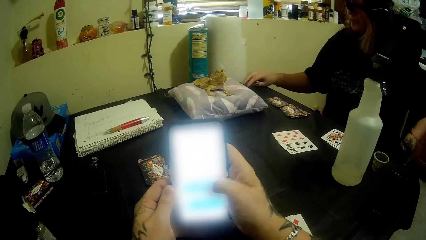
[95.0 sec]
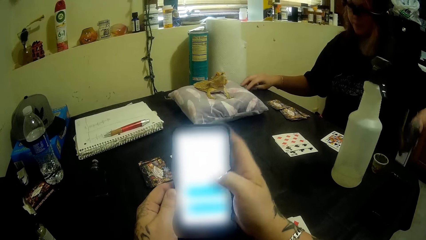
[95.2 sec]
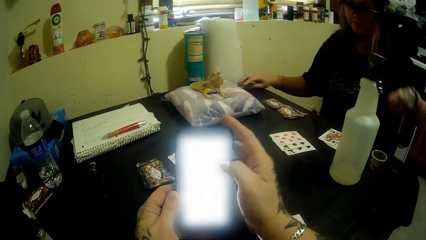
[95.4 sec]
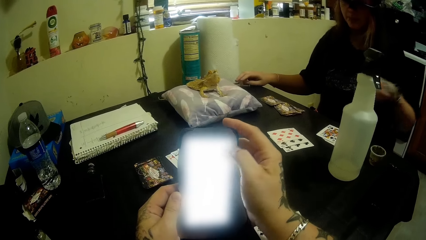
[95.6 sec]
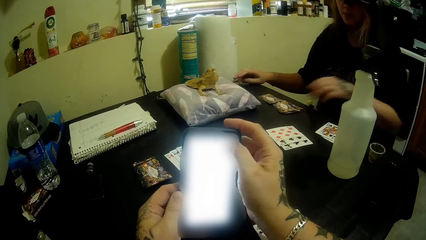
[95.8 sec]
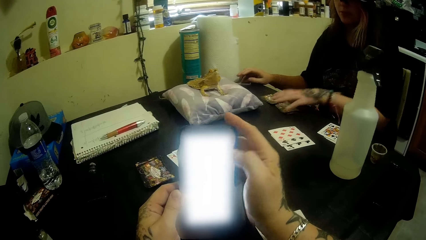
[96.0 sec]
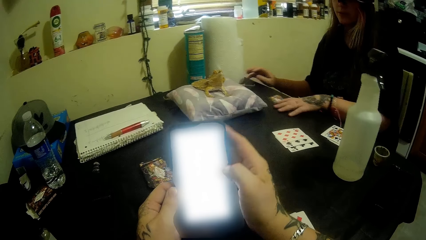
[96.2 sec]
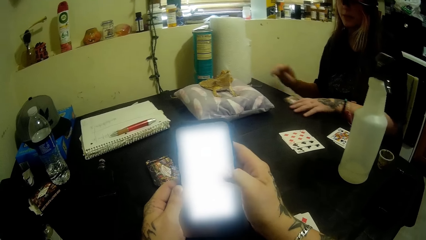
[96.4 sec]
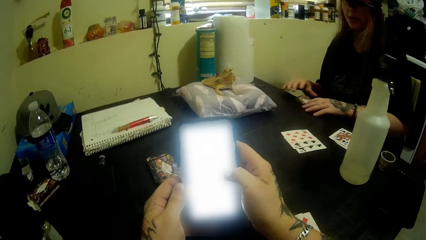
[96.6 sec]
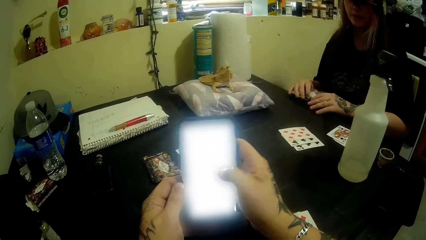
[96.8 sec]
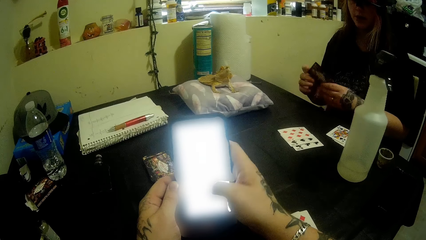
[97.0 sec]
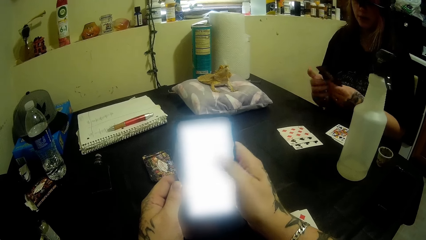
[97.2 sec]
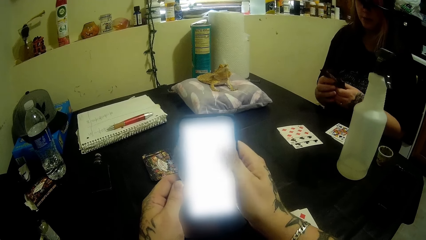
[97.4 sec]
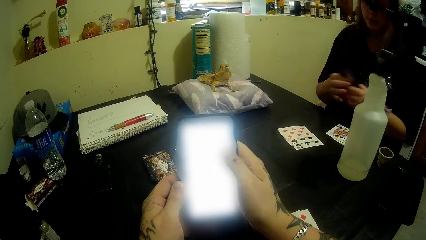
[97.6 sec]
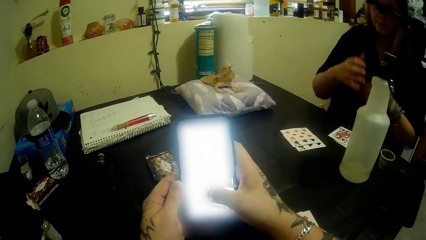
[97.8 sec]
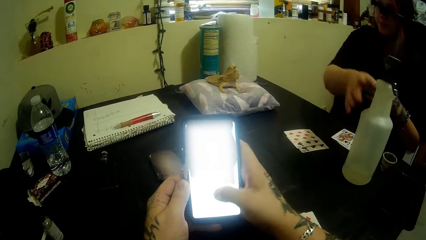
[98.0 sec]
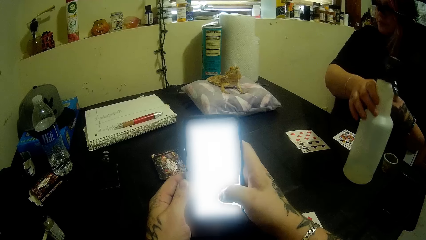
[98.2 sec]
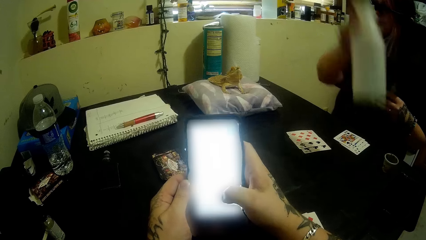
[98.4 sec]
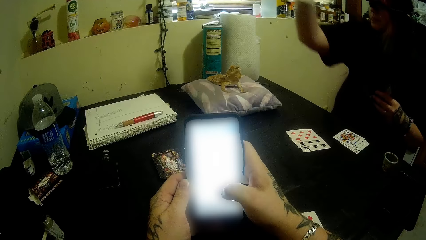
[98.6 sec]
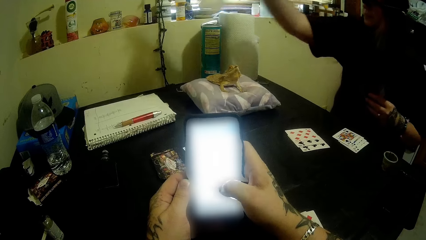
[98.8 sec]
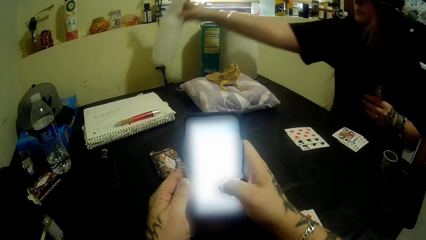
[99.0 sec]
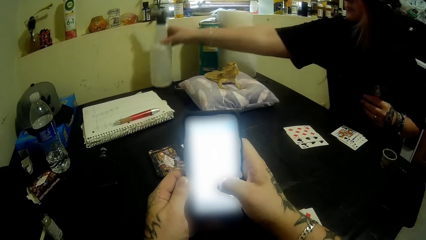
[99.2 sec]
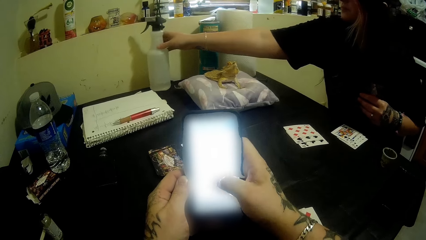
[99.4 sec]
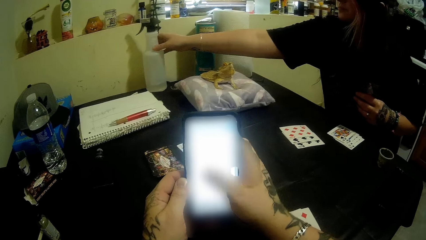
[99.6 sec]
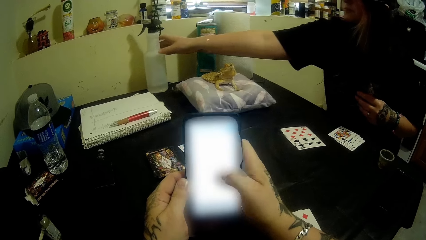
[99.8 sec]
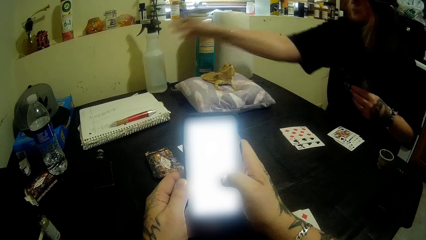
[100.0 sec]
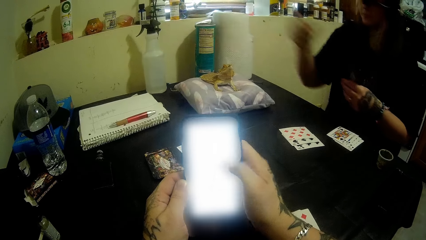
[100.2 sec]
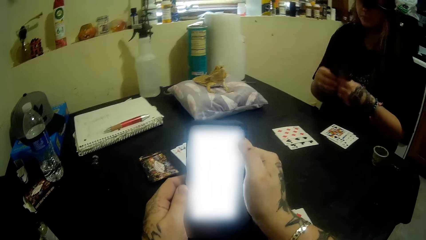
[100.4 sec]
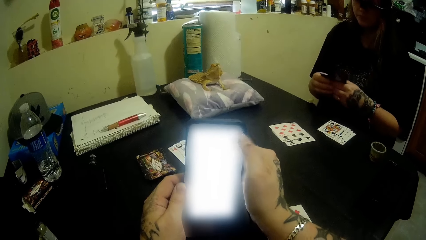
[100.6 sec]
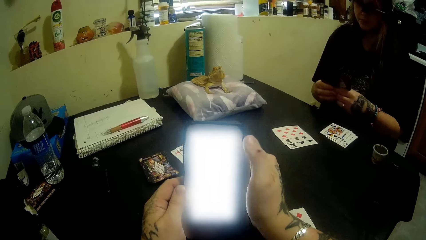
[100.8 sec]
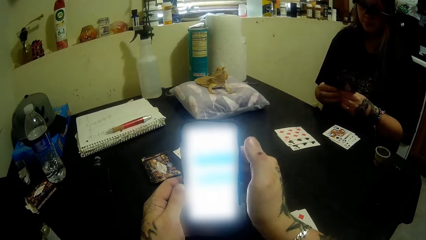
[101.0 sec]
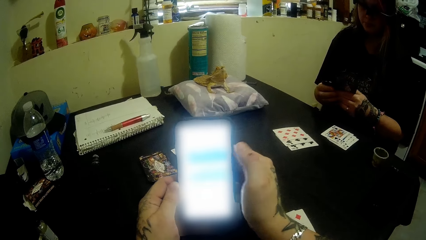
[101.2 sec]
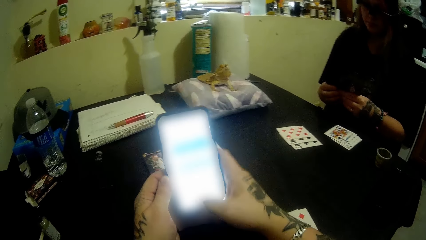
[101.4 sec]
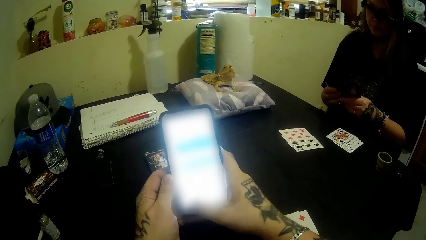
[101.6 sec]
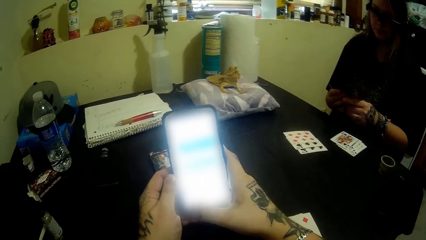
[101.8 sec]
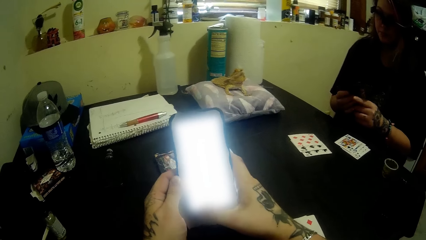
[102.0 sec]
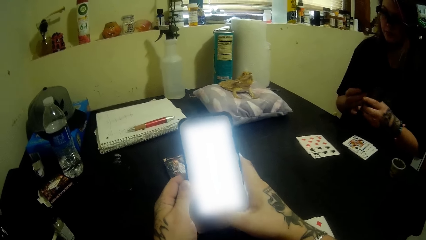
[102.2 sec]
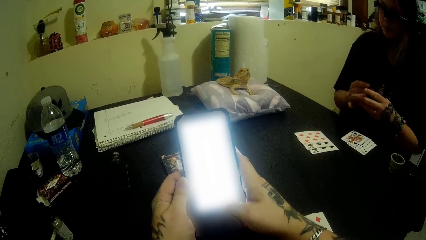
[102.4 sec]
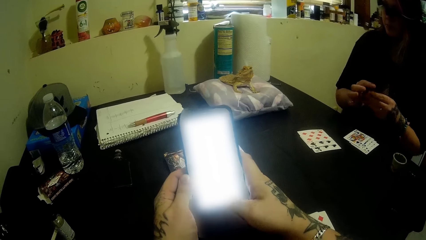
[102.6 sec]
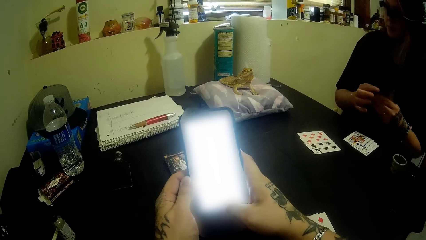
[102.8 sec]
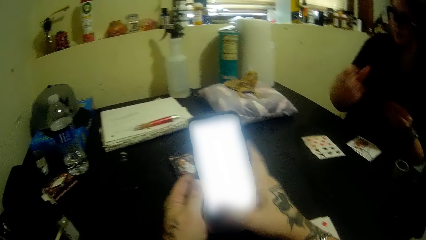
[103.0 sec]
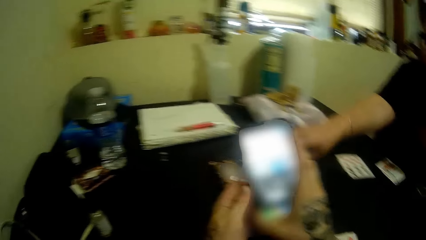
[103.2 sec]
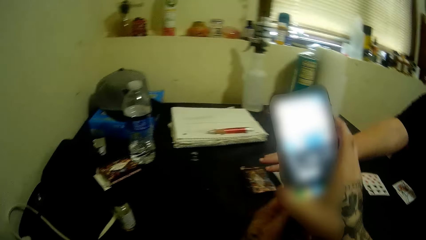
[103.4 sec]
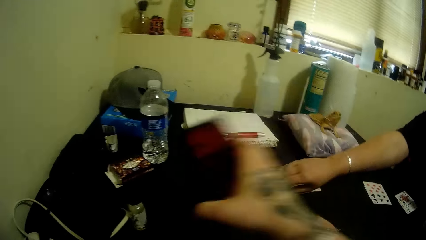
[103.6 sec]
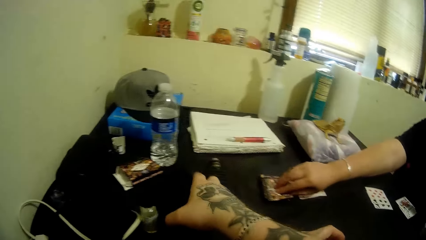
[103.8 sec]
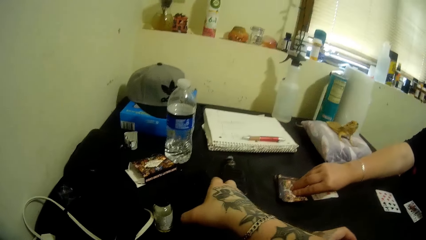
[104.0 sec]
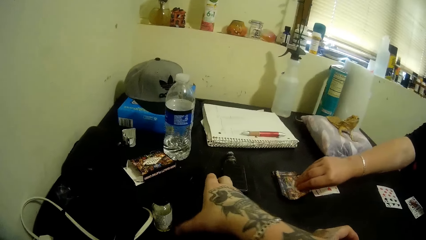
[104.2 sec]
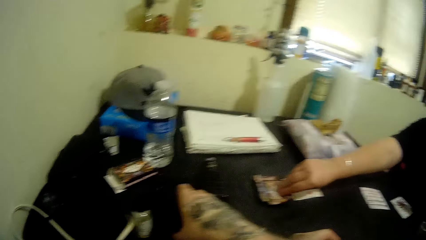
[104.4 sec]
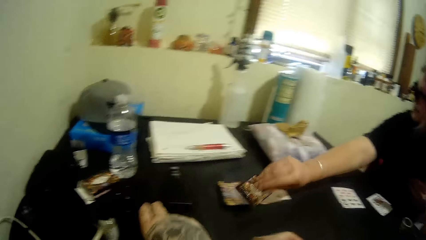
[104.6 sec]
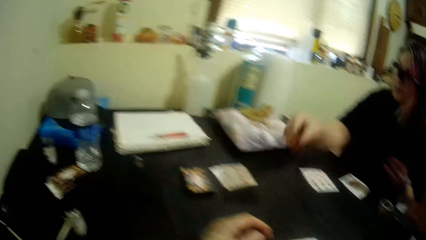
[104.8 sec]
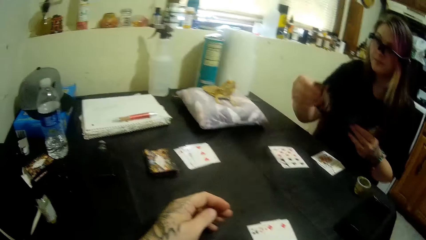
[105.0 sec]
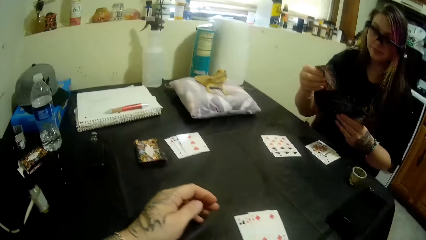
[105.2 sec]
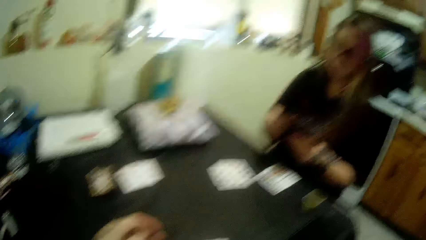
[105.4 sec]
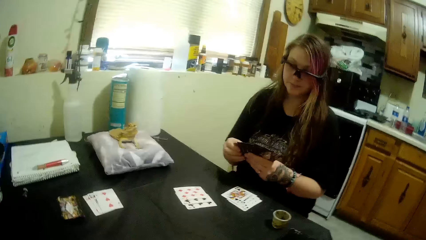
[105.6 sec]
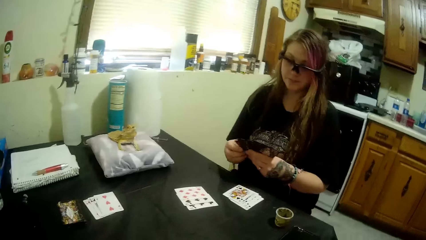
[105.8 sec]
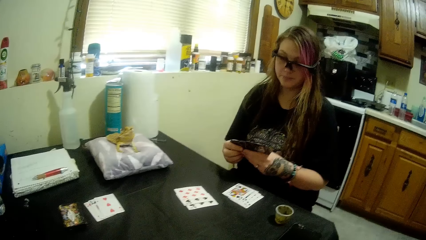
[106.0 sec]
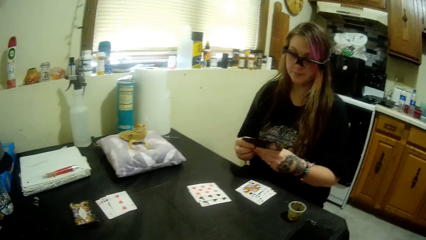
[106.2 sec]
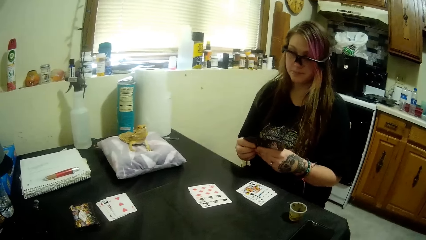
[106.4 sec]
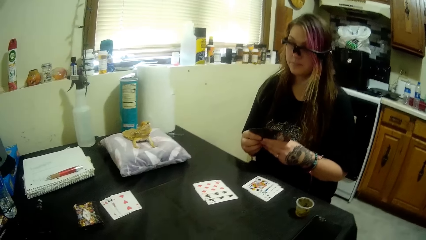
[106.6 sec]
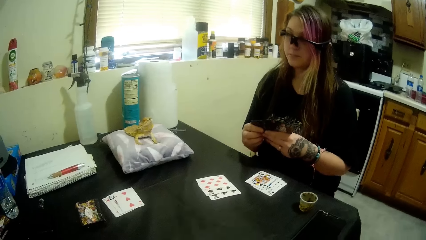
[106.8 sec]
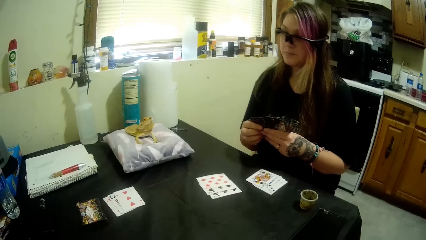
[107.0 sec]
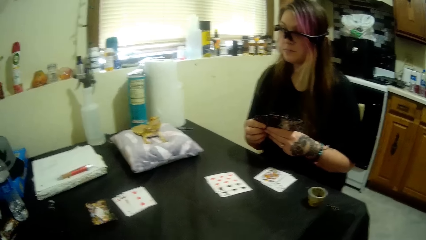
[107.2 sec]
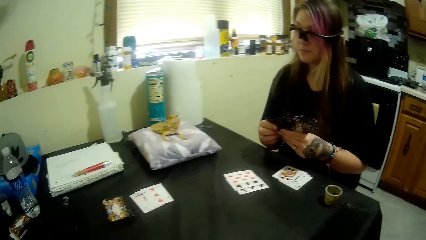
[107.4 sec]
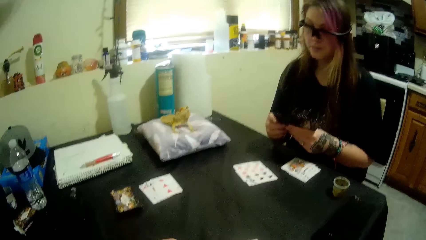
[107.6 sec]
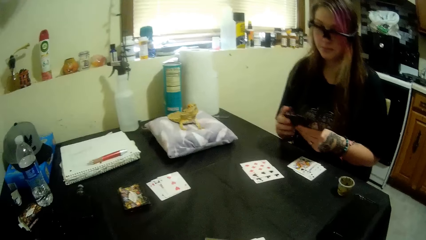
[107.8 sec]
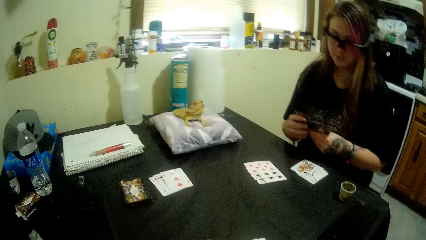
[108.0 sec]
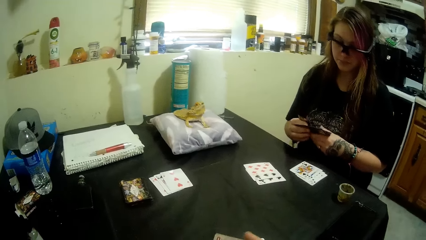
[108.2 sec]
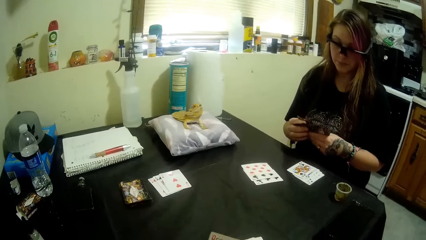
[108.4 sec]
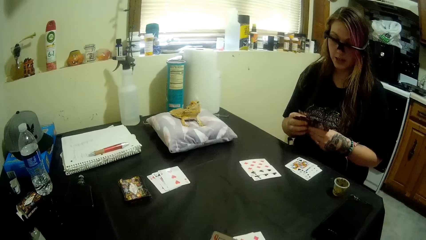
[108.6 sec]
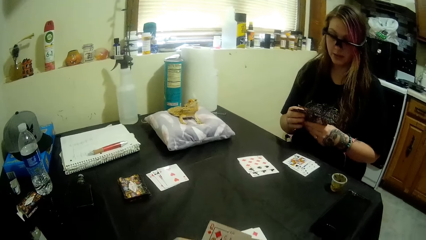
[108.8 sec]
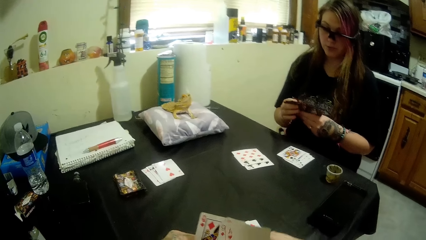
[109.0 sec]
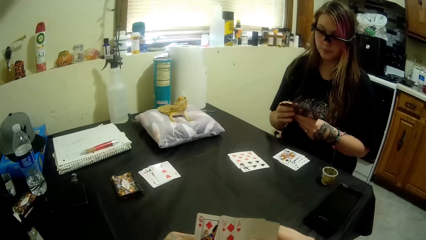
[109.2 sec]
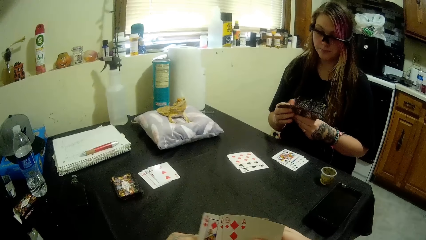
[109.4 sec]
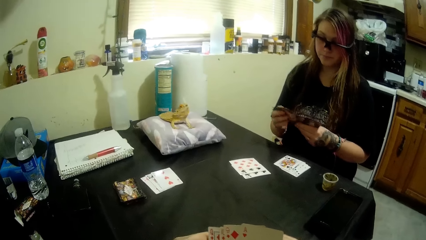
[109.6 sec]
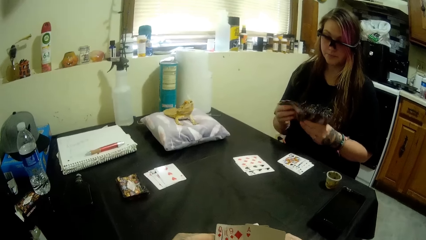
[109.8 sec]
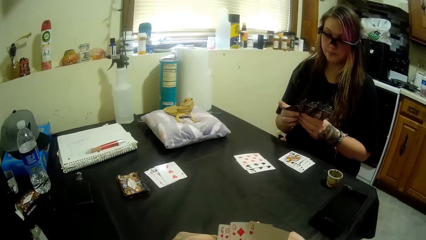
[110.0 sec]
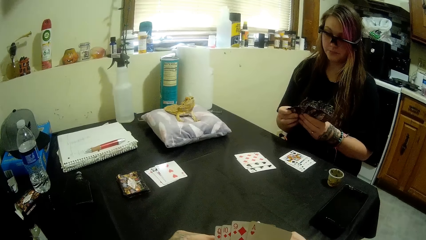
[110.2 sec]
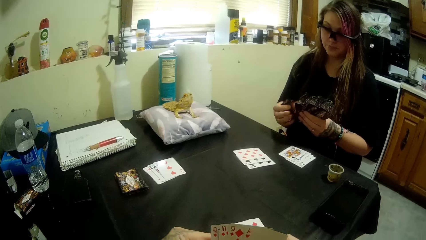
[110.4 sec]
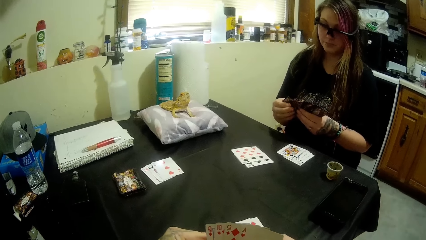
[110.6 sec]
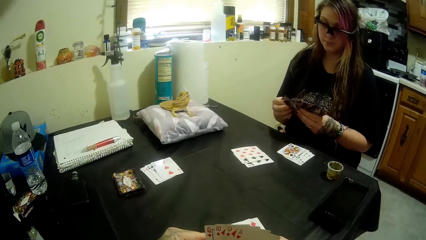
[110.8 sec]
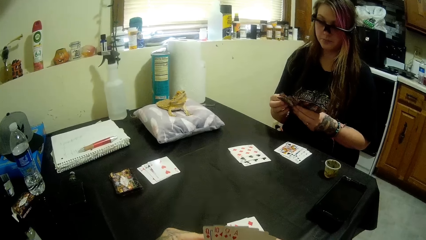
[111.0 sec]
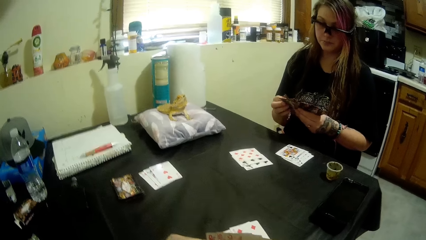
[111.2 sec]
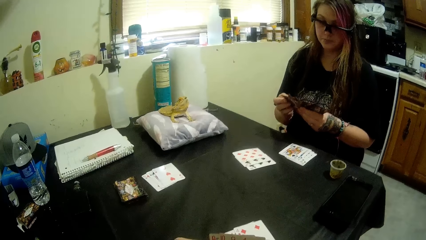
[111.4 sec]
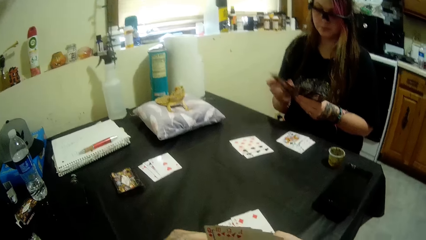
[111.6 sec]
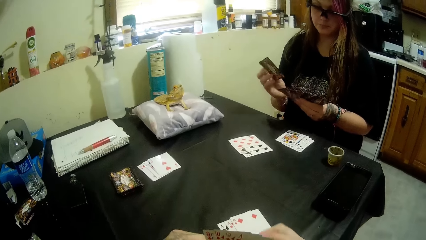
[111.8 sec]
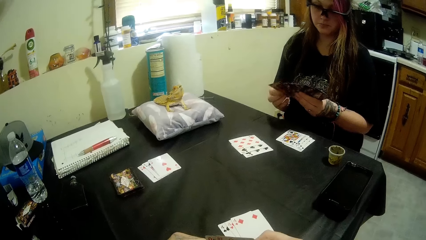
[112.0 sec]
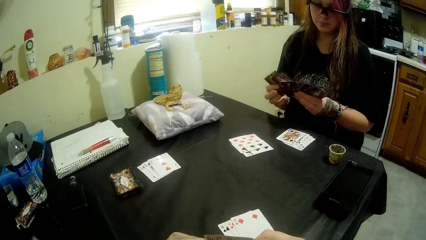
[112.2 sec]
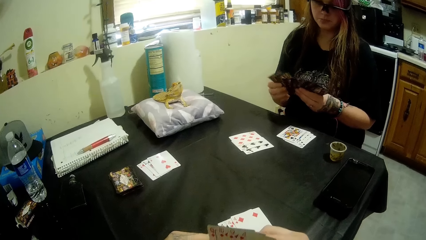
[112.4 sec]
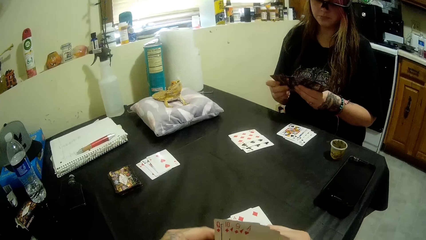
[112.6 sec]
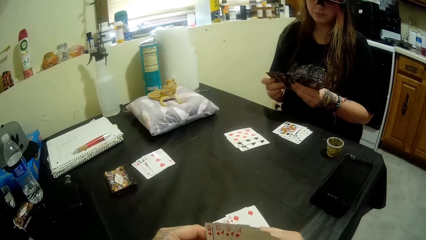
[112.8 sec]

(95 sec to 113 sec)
A woman drops the syringe on the table with her right hand and picks up the cards from the table with her left hand. The woman holds a phone. The woman picks up the spray bottle from the table with her right hand, drops the spray bottle on the table with her right hand, holds the cards with both hands, and spreads the cards in her hands. The woman scrolls on the phone. The woman picks up a card from the table with her right hand. The camera wearer drops the phone on the table with his right hand. He looks around the room. The woman shuffles the cards in her hands.
